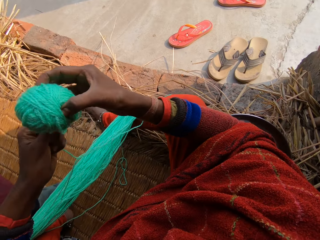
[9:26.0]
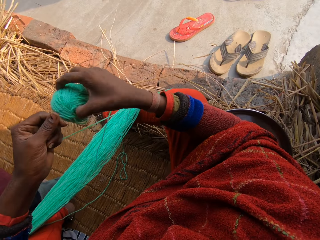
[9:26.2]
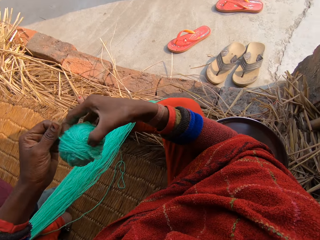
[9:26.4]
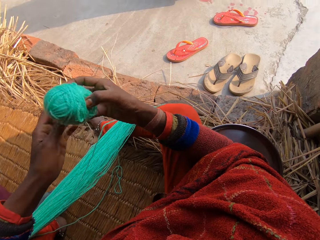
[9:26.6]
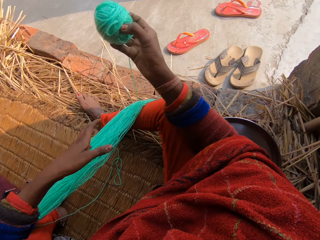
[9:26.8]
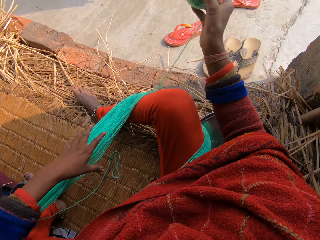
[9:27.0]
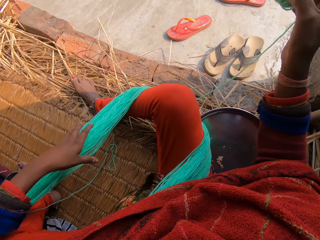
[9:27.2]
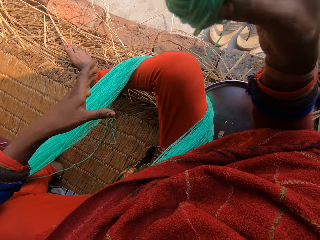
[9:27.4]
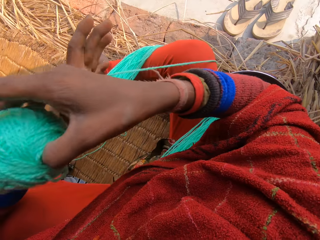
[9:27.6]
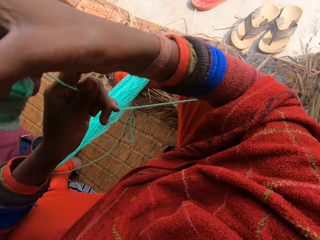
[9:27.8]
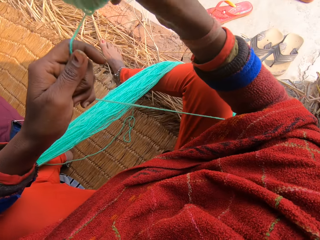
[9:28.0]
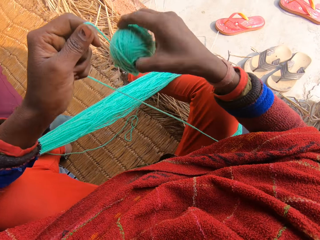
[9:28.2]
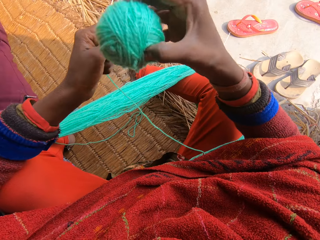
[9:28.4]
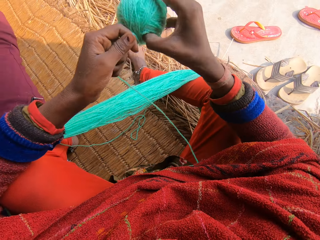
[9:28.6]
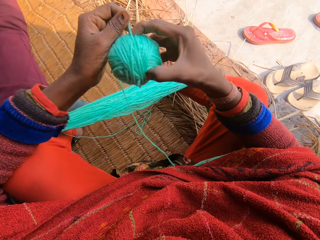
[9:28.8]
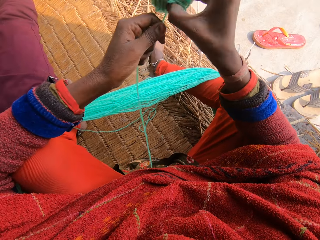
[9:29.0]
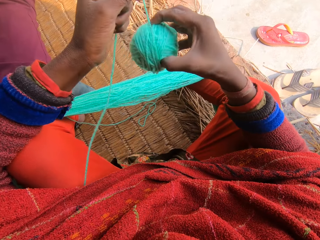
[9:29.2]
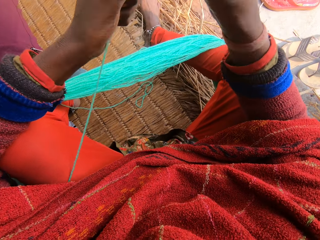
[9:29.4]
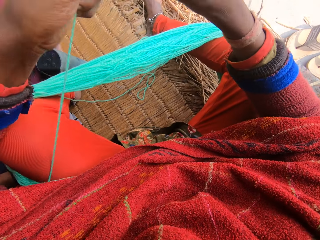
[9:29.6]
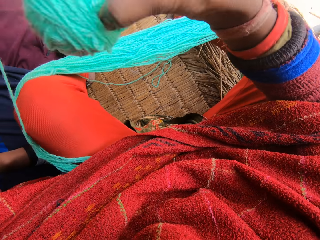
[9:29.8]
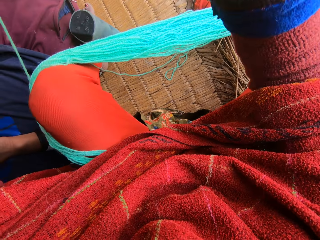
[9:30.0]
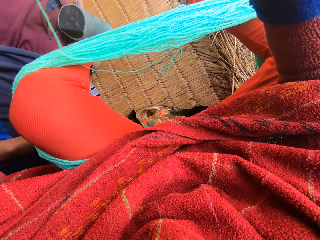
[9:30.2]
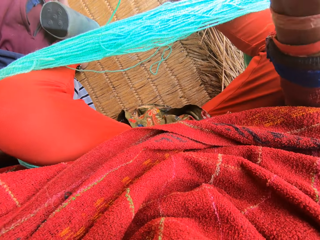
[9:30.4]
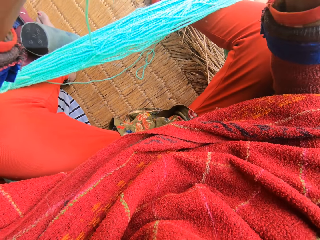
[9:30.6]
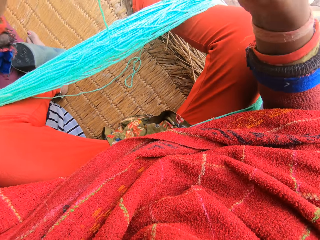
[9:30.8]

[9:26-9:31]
The camera wearer wraps the yarn around his knees.

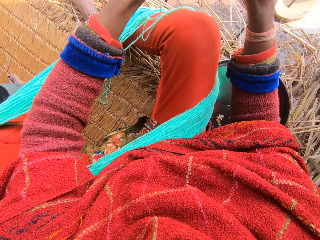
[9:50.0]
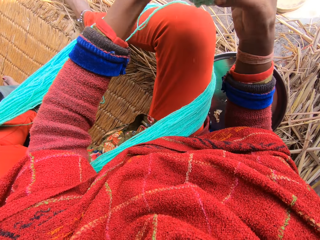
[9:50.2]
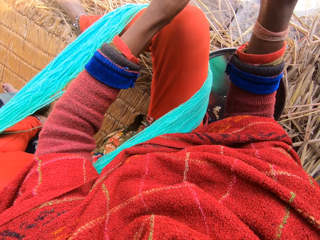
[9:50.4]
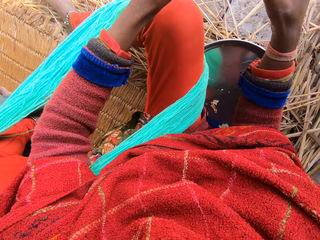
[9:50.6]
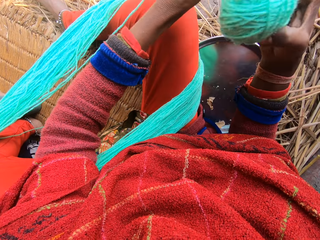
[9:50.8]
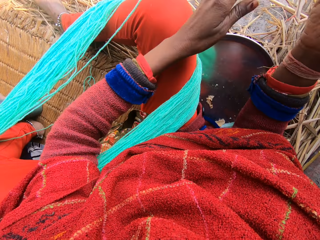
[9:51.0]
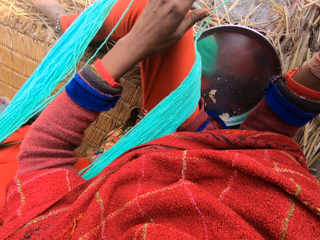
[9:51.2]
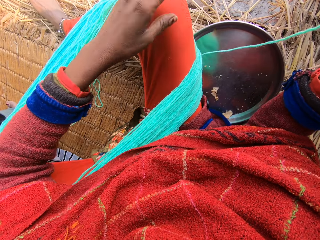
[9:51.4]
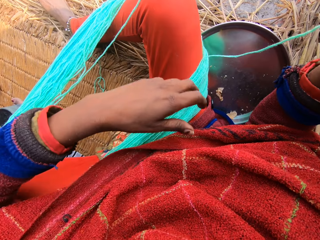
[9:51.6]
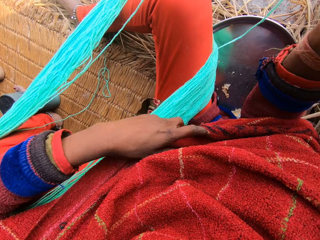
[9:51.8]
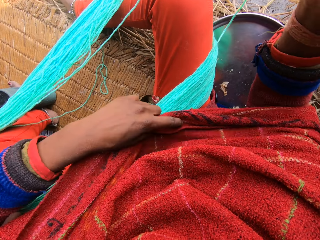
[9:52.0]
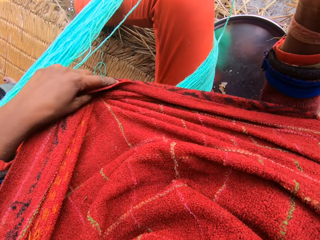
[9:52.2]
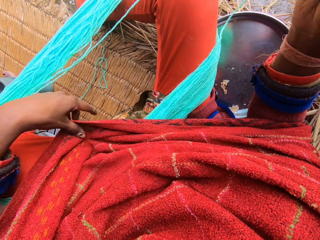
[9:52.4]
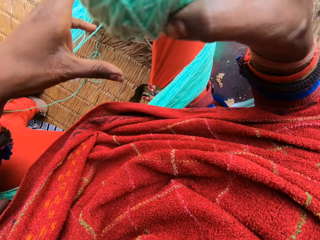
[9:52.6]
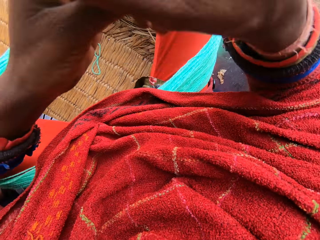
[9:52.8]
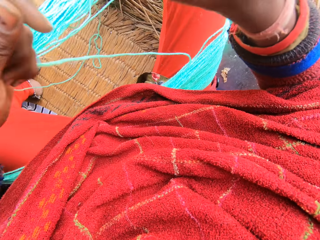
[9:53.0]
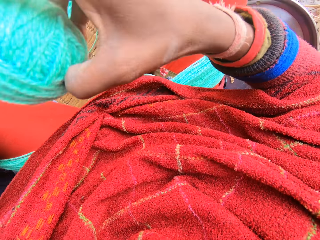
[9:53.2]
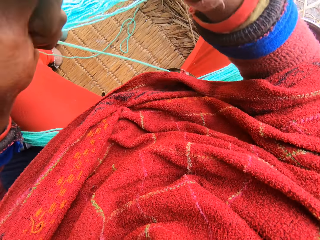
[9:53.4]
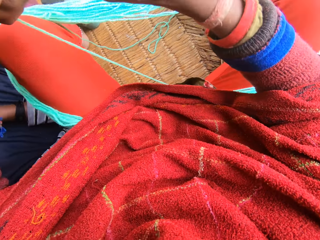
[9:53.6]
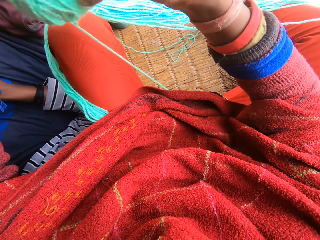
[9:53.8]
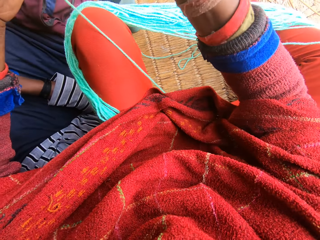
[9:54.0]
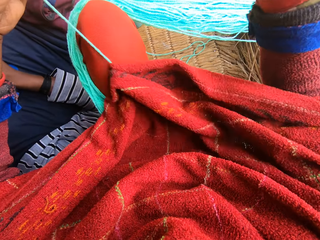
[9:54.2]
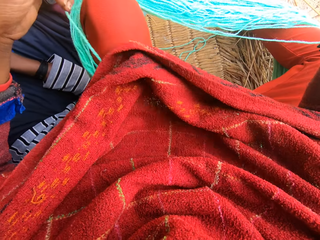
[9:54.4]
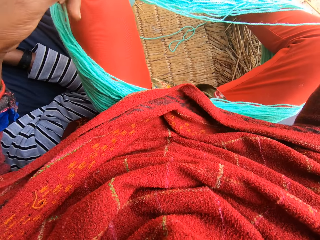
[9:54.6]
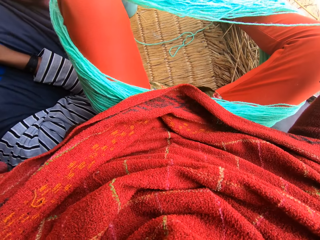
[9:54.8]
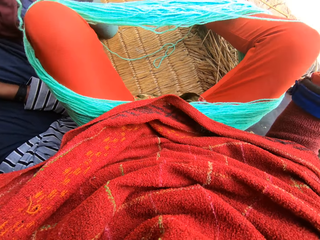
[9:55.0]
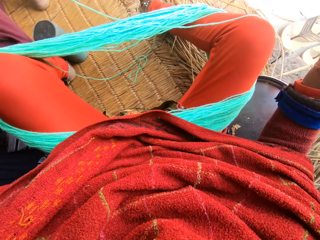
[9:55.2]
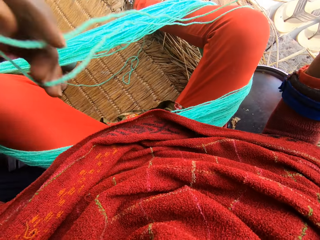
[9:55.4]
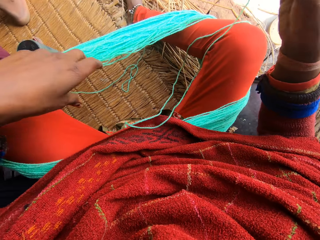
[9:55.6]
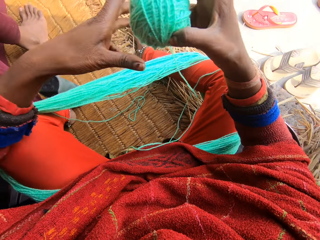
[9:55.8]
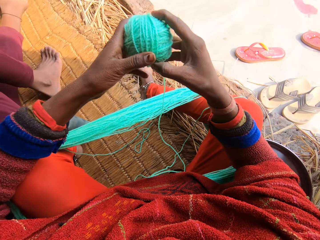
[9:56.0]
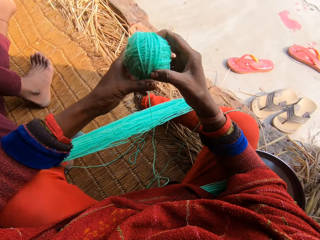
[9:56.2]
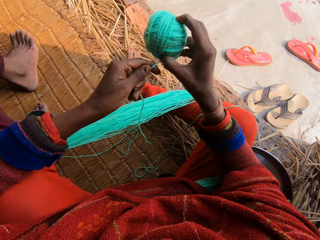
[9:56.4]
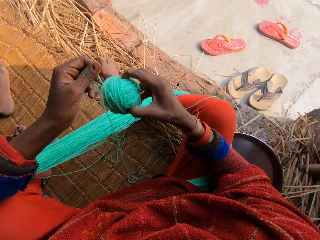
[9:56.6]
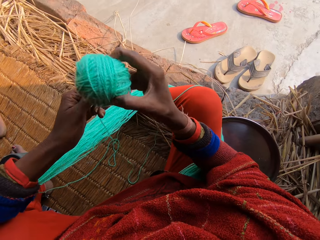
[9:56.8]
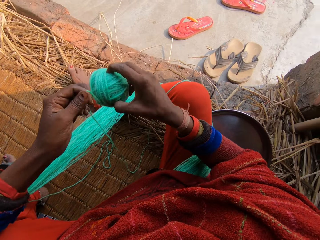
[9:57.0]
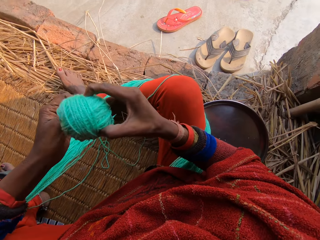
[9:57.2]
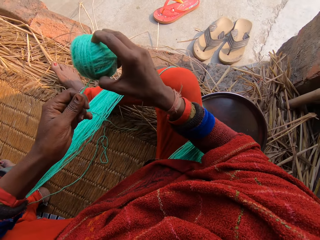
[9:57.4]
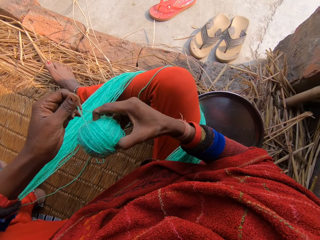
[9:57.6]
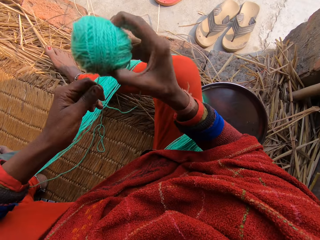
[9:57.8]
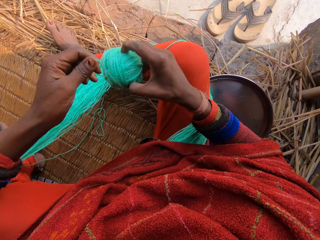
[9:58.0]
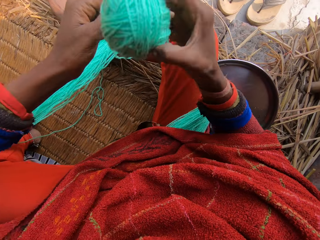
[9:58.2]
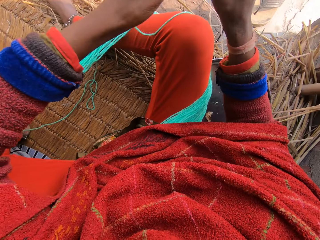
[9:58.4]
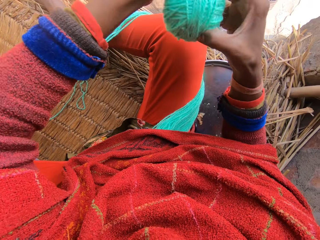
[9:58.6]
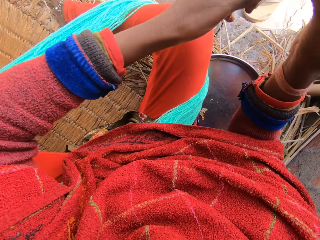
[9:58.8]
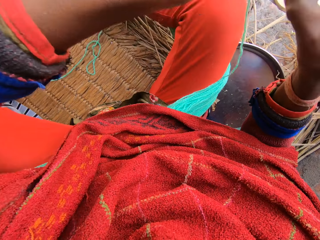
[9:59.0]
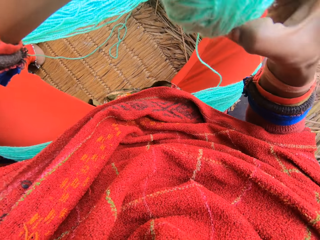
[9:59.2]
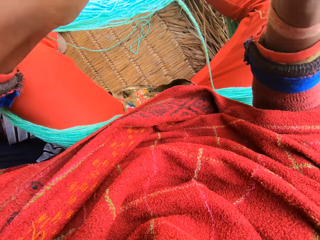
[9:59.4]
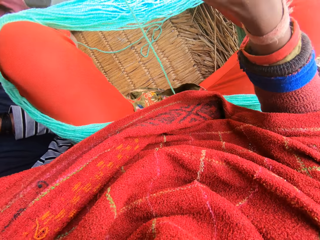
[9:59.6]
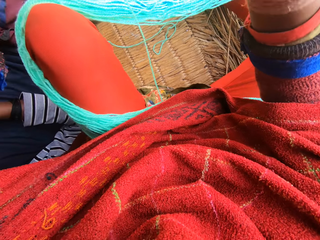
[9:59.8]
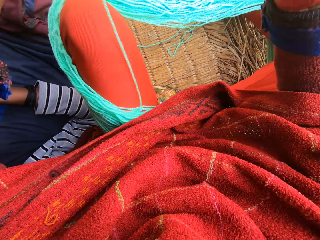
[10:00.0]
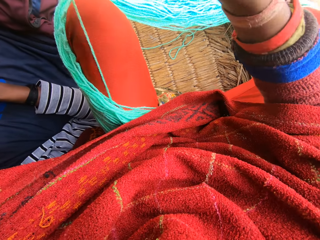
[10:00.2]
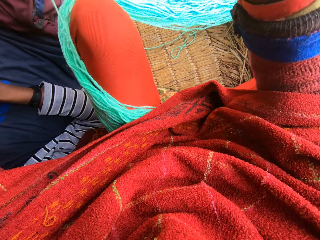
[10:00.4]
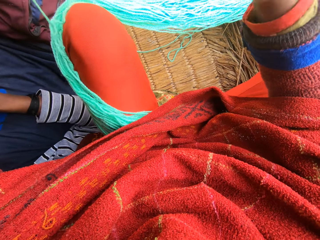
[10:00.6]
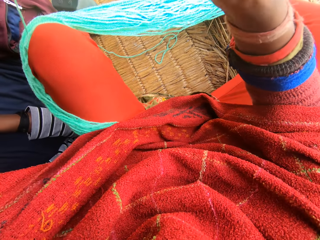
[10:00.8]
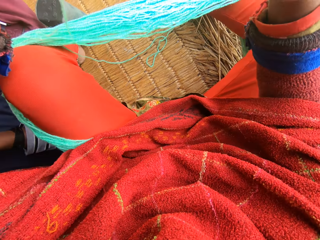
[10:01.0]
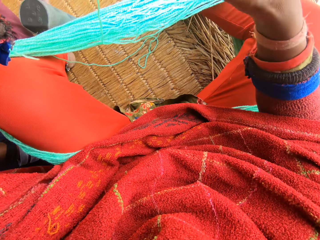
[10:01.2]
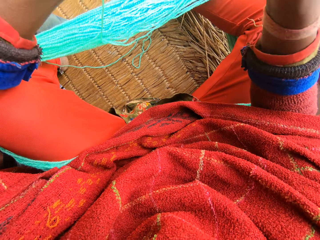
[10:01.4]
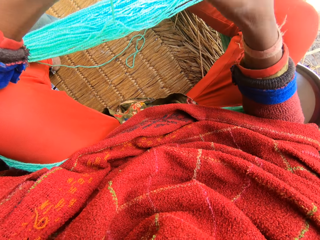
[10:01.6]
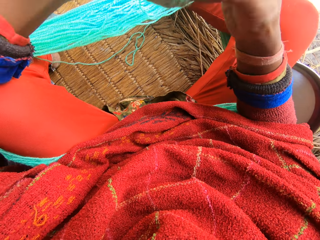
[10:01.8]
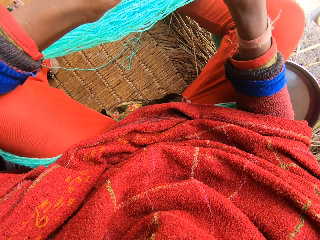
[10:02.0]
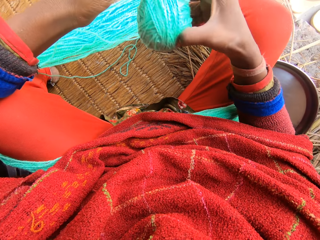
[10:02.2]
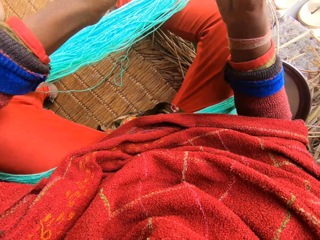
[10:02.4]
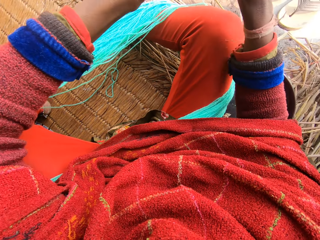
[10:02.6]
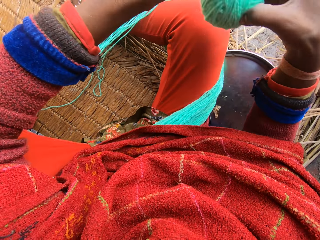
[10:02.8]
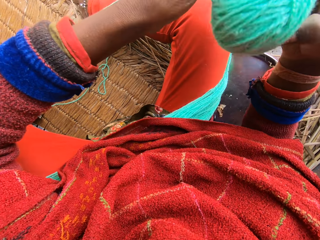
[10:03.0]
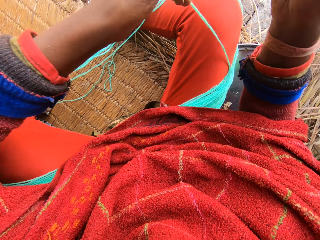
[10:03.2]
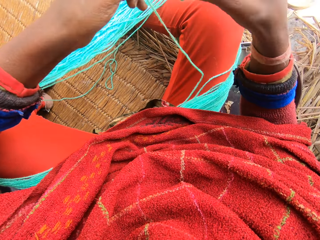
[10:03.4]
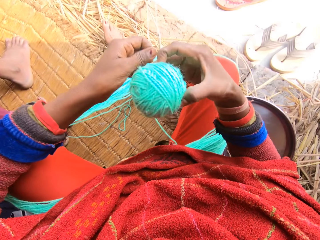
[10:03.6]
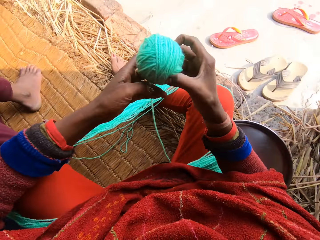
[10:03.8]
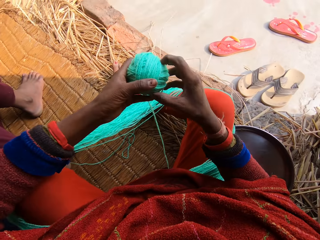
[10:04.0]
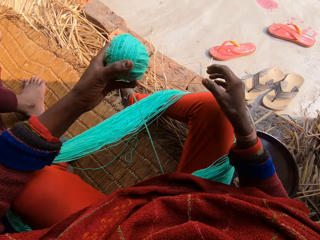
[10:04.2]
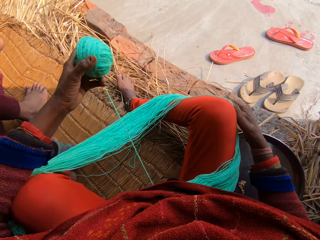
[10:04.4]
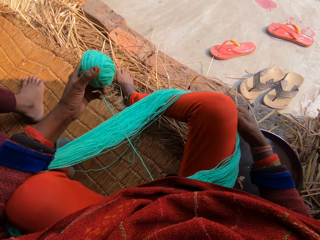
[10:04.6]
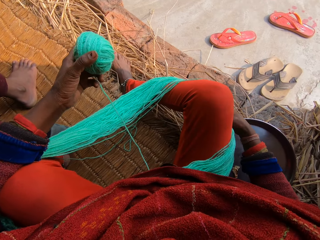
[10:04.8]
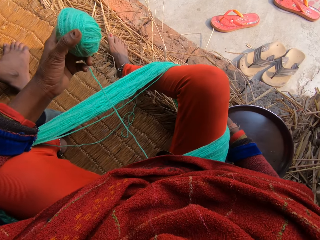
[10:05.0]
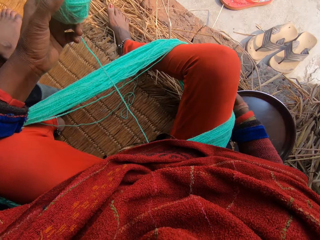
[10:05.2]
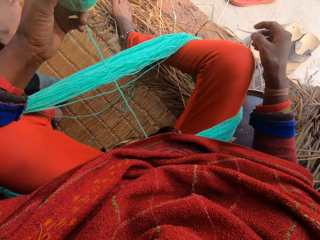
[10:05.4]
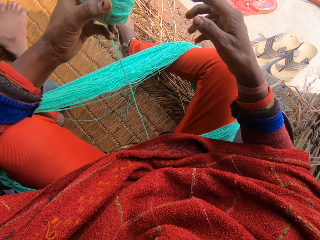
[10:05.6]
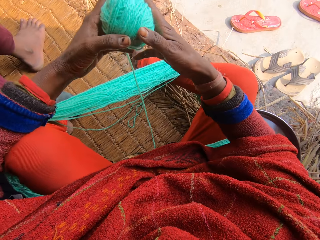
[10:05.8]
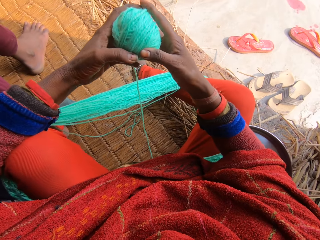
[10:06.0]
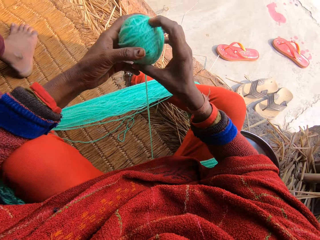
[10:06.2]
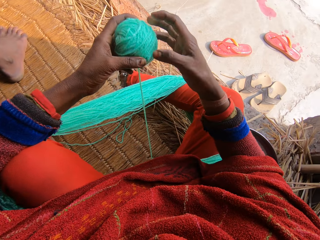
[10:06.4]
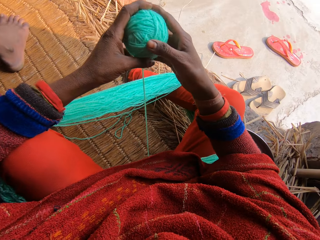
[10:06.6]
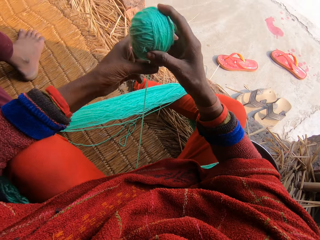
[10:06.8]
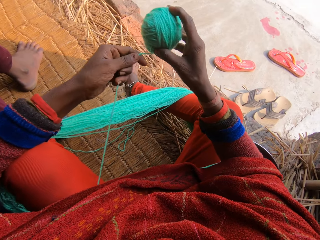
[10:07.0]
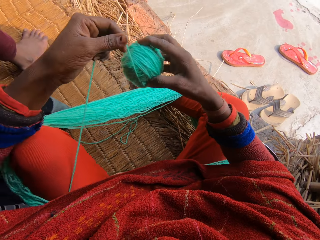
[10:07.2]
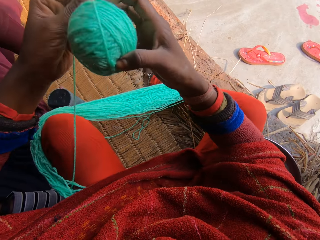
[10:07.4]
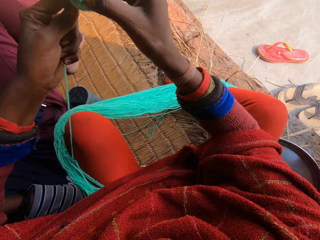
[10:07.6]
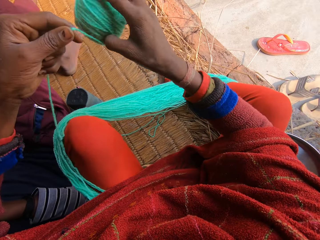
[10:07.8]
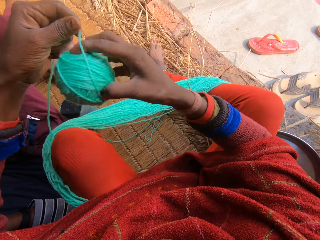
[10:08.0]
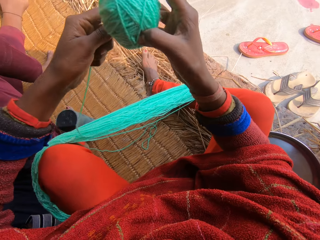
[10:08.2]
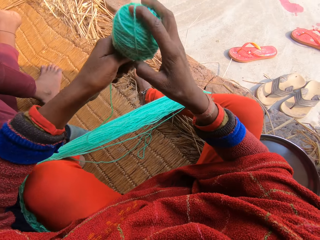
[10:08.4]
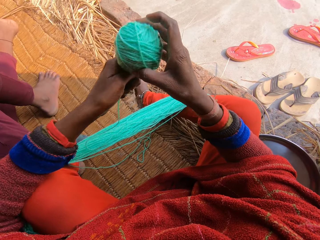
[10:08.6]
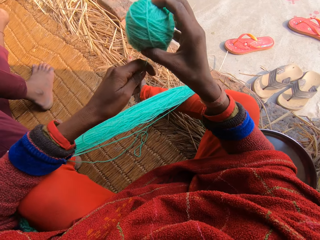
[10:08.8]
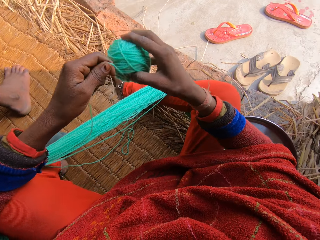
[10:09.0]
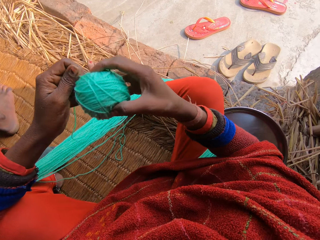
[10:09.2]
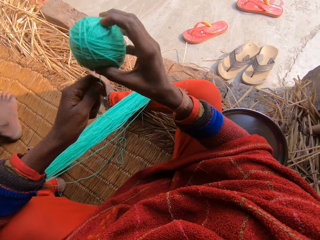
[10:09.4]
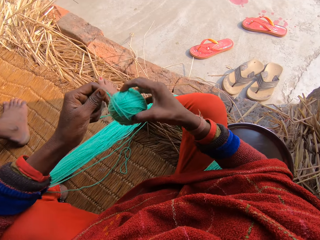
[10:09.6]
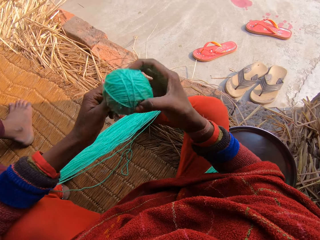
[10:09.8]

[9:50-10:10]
The camera wearer reels the wool. She adjusts the wool. She turns the yarn with her hands. She reels the wool.
